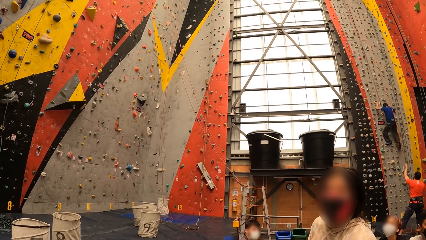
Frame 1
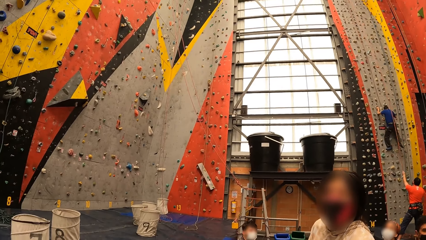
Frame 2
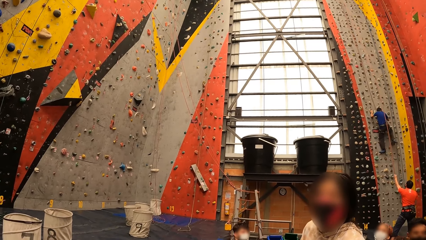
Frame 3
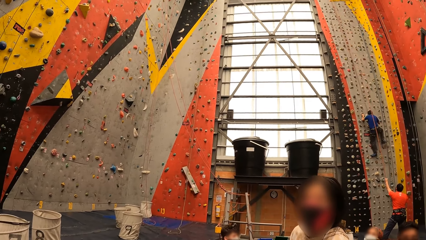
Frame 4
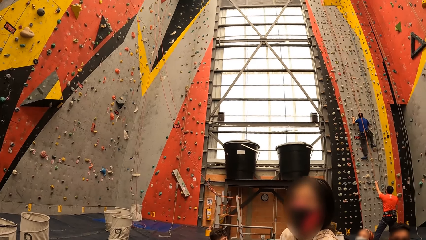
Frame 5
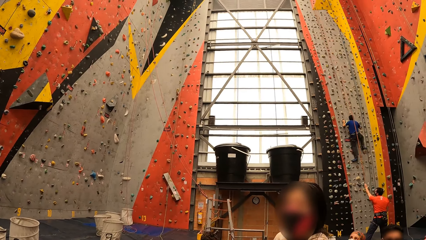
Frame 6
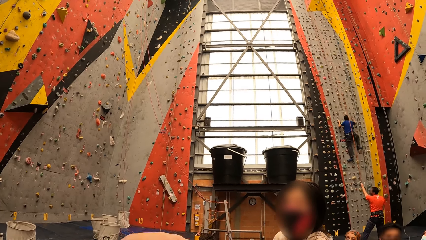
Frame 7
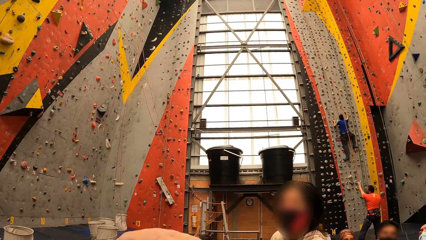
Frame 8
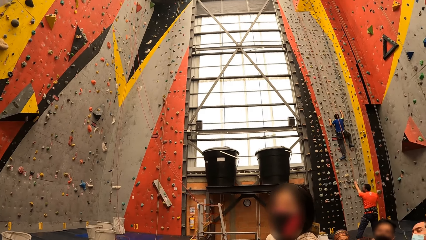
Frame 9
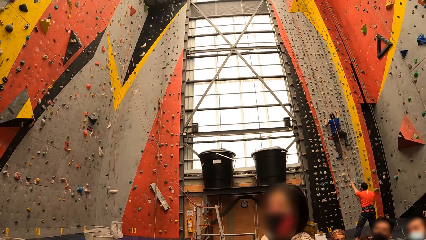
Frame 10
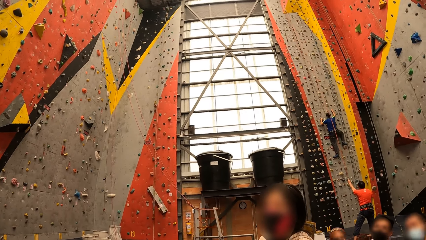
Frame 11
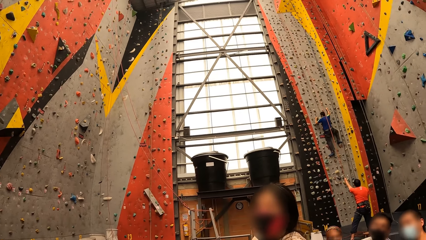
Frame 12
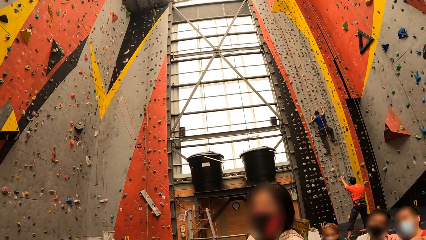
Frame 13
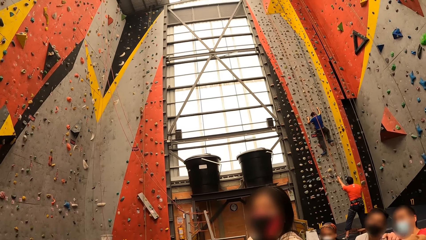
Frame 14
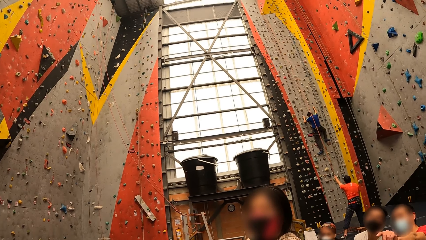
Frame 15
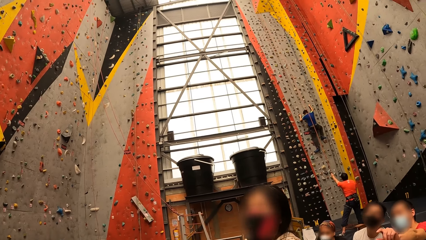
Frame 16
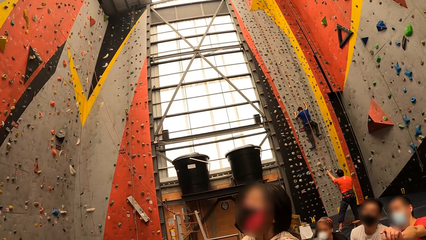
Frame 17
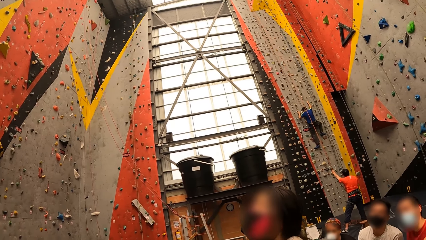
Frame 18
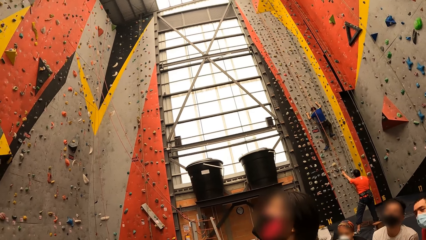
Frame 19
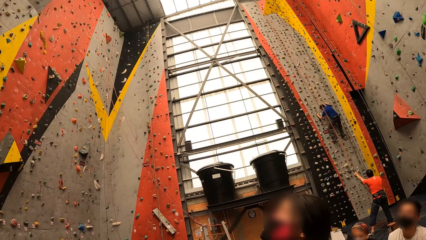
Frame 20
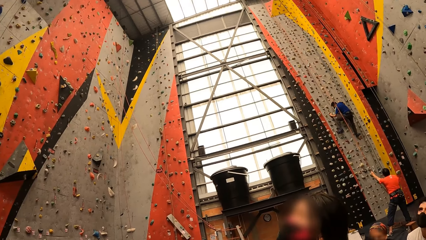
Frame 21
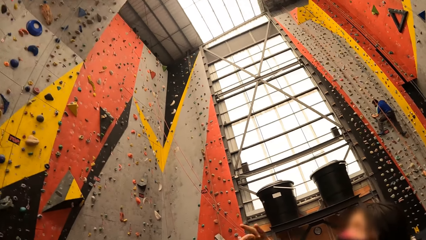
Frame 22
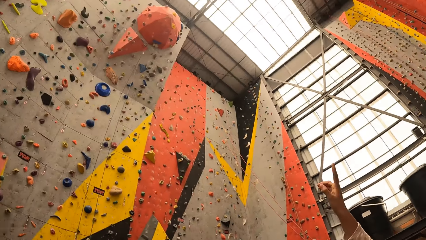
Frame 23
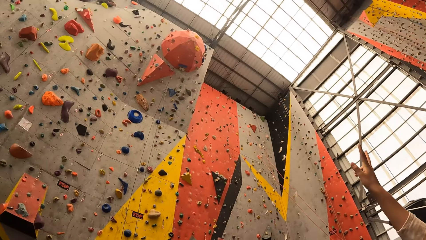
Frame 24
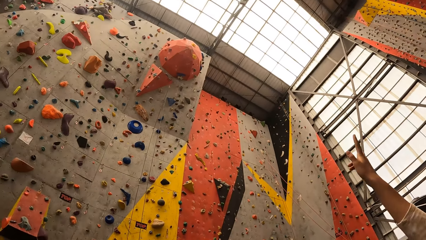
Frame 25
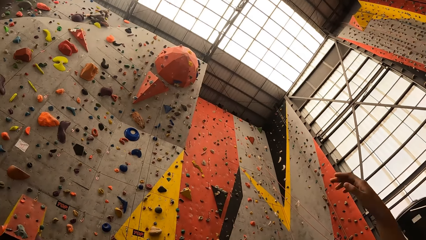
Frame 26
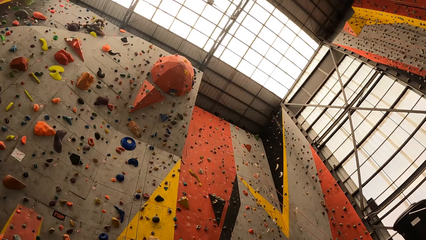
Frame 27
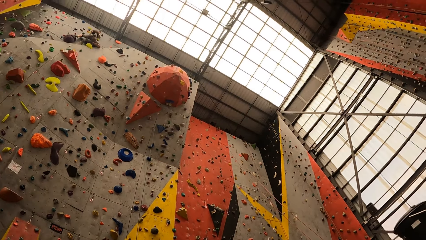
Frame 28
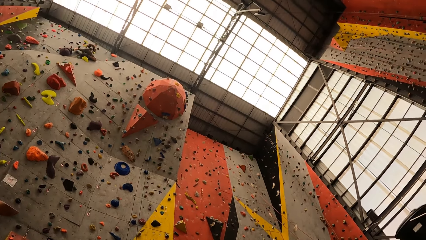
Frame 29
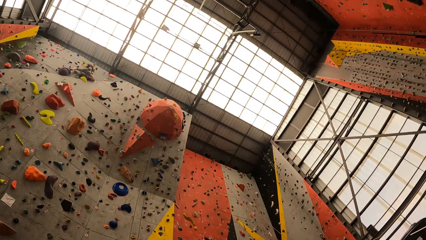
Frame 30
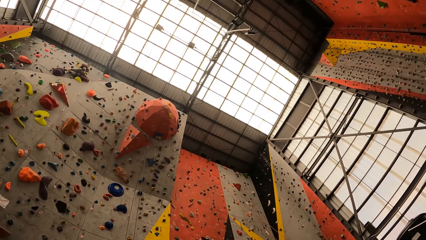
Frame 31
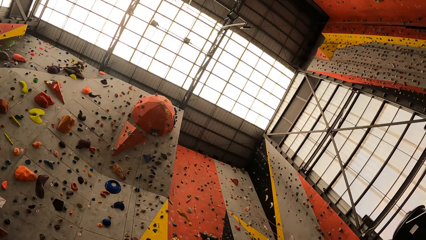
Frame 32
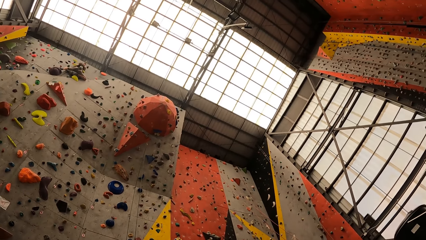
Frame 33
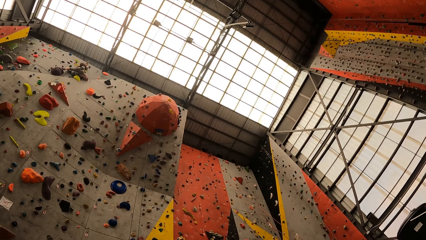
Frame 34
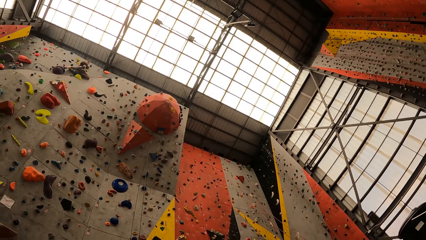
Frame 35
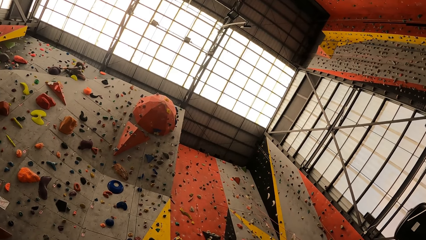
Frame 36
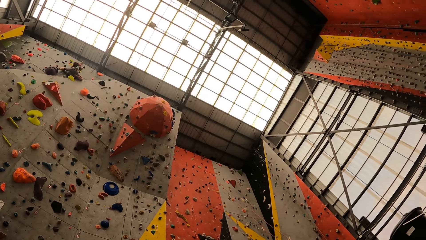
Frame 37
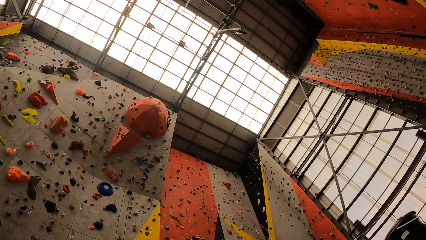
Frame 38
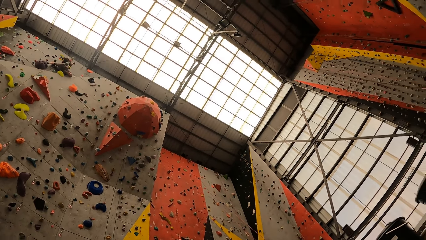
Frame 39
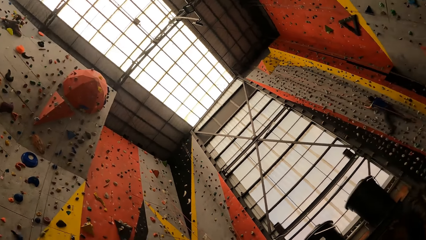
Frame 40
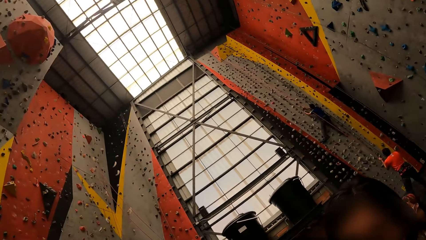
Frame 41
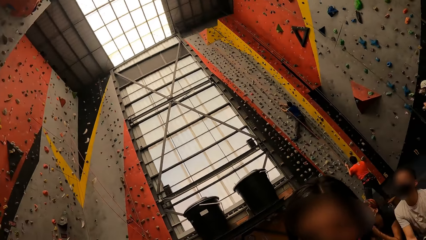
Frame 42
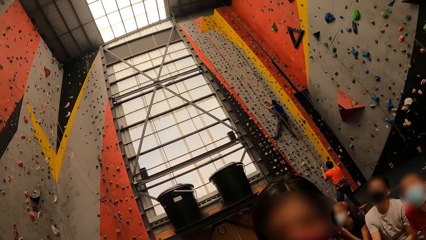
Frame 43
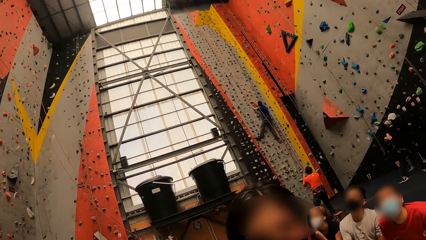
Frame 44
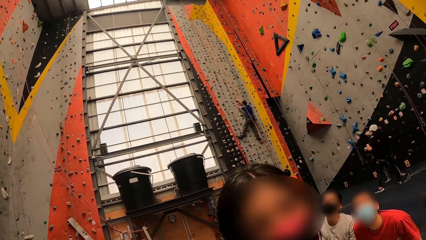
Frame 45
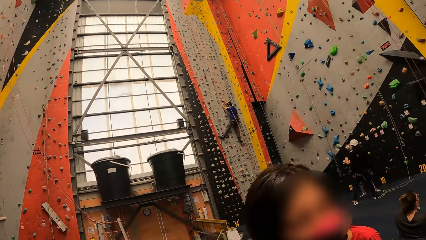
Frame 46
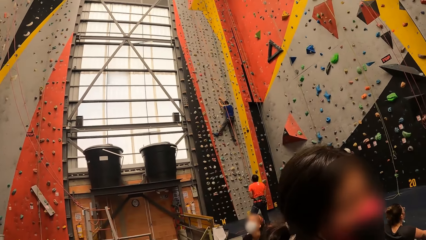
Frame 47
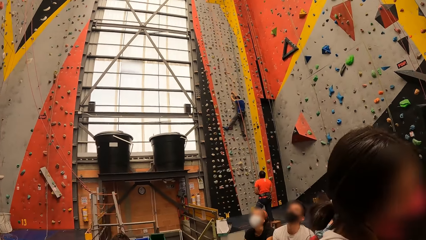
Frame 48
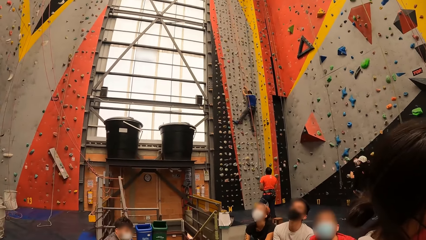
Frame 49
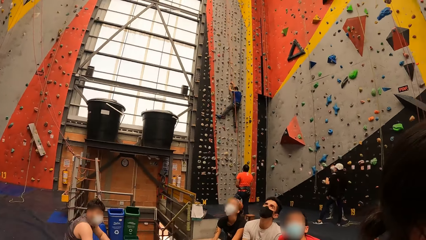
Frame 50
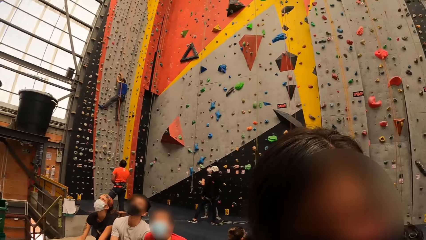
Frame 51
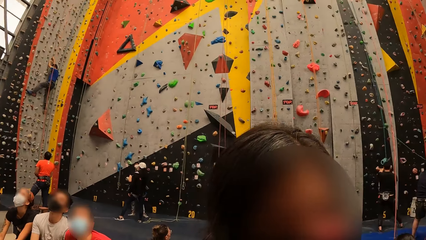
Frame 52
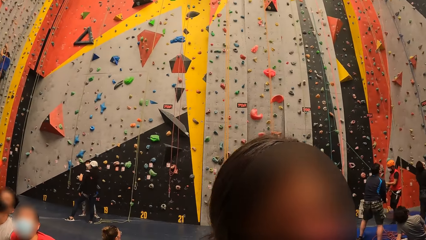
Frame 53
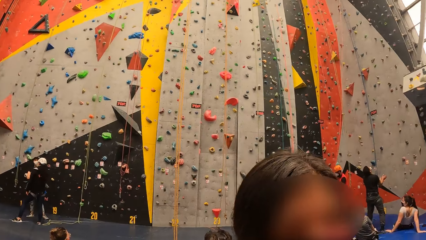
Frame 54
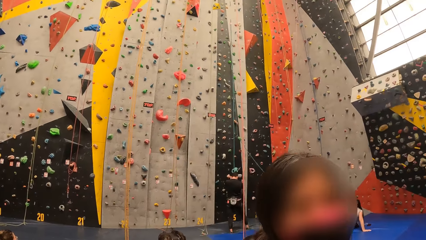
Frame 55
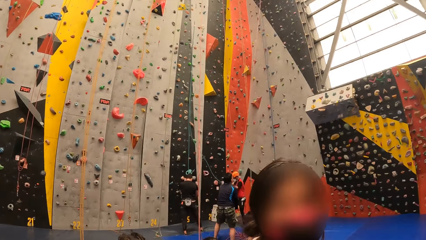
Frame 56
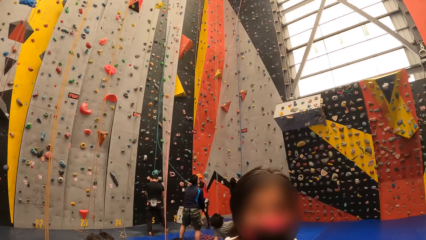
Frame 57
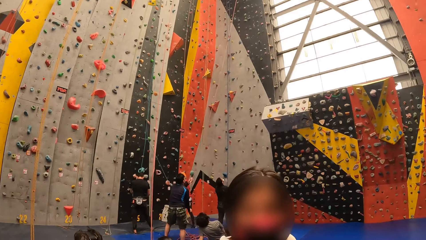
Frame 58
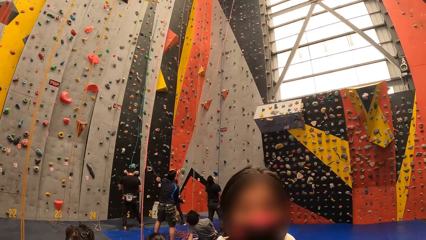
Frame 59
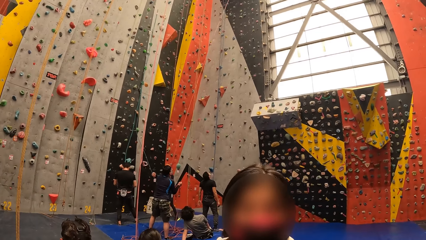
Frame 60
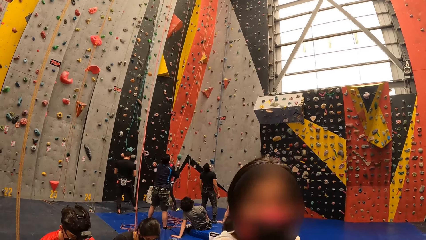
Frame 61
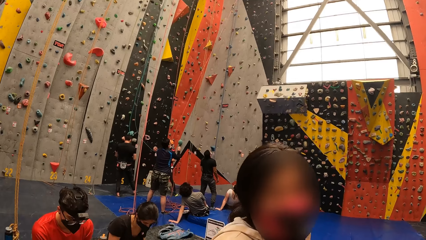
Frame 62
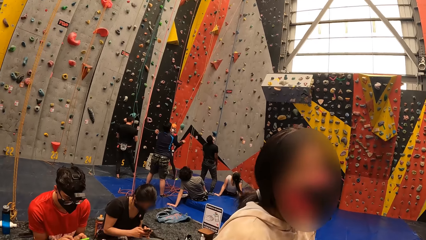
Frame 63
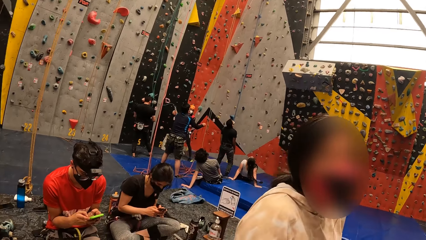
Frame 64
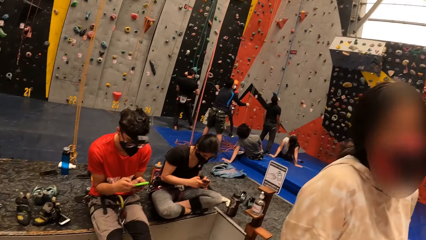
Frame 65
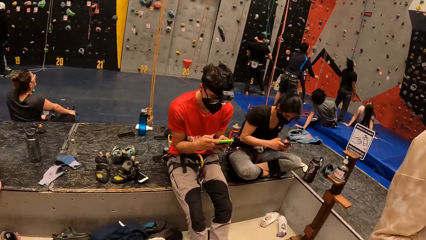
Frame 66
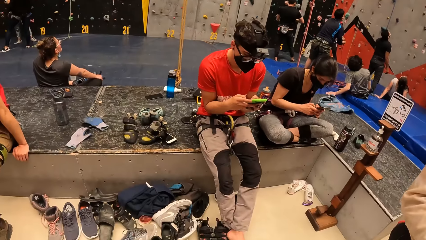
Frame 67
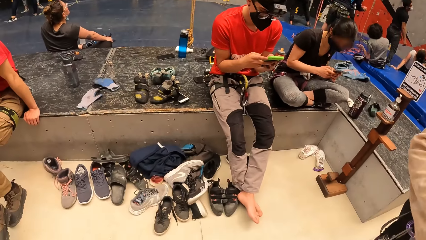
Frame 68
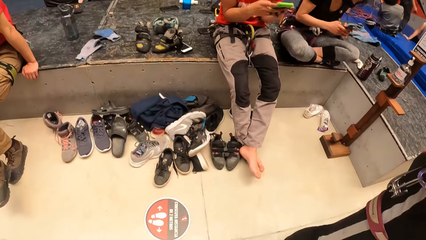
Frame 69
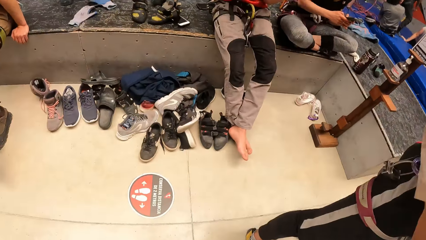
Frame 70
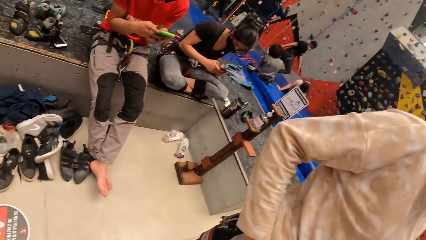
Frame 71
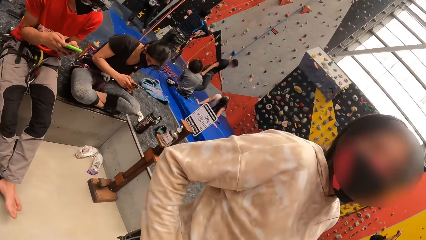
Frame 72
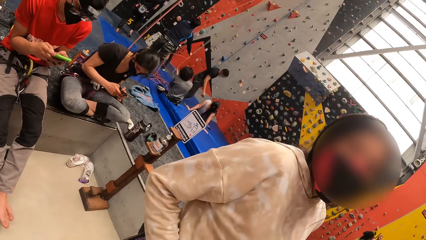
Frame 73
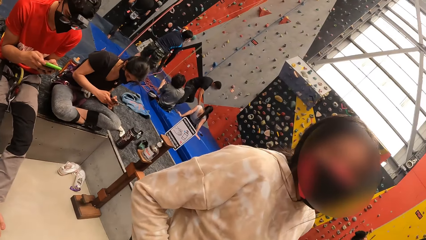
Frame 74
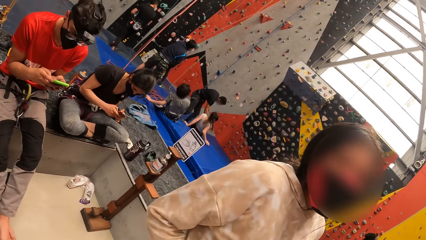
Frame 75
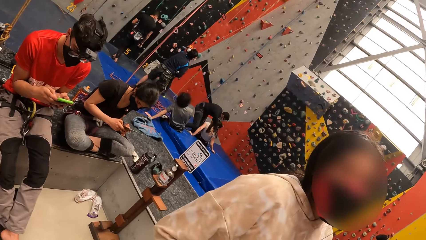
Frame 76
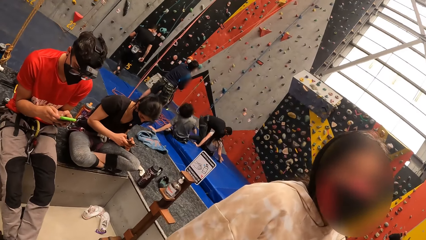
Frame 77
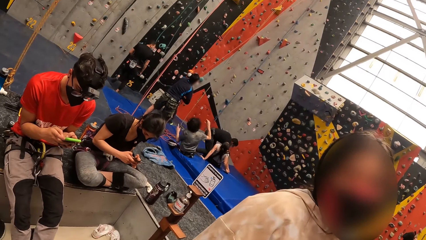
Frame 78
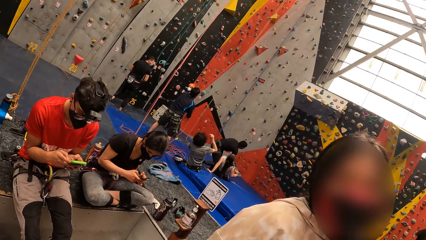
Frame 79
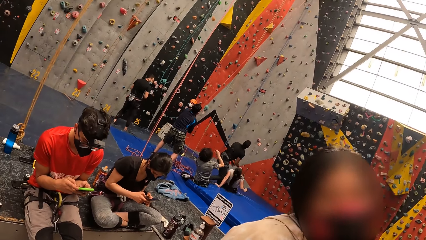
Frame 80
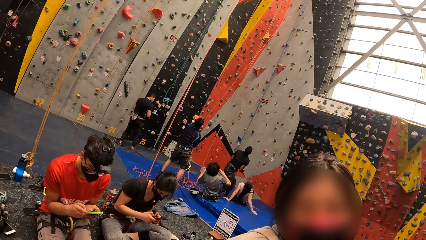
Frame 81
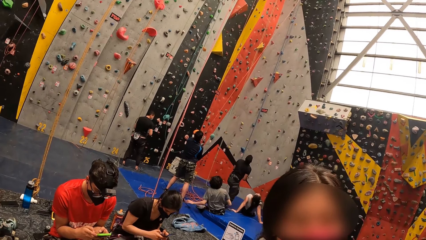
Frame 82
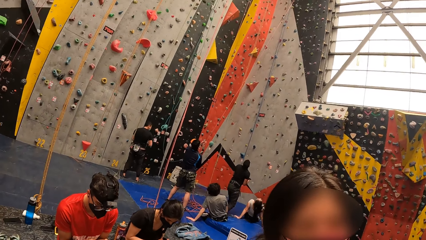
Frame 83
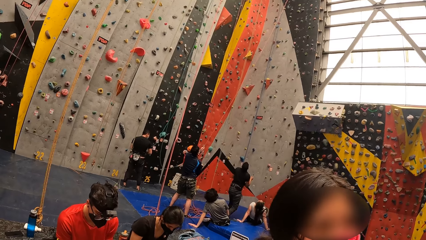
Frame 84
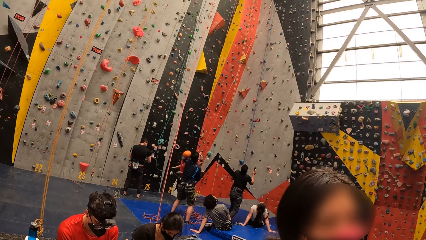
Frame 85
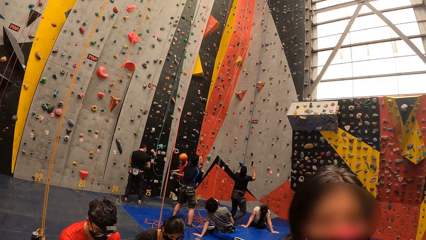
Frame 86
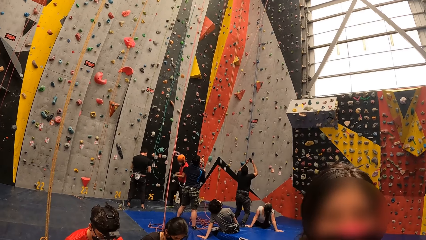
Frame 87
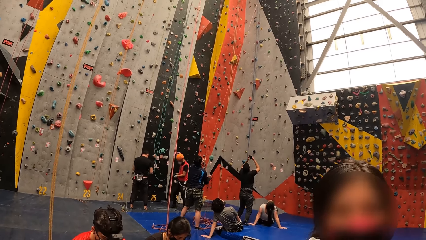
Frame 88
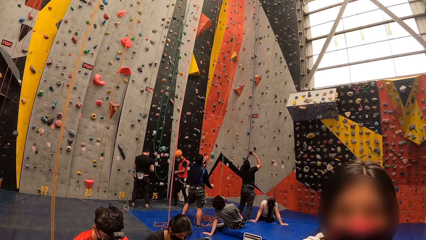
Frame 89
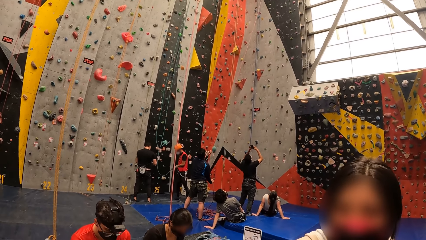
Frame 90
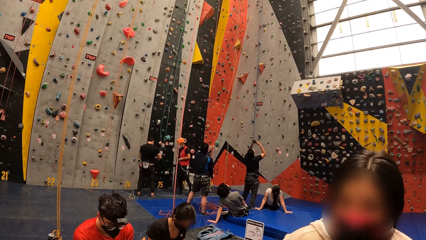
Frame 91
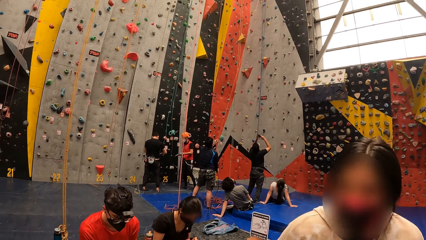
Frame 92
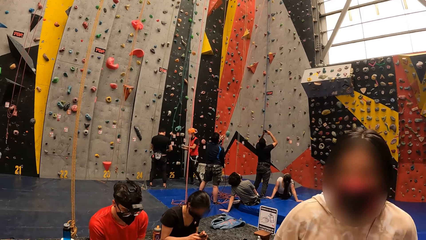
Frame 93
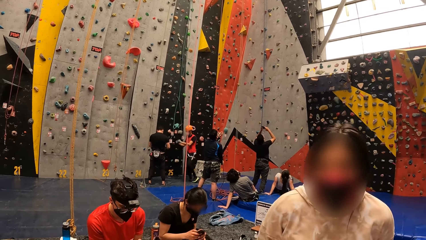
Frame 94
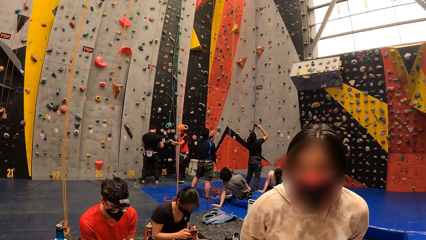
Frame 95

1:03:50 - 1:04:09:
The camera wearer looks around the climbing wall game.
